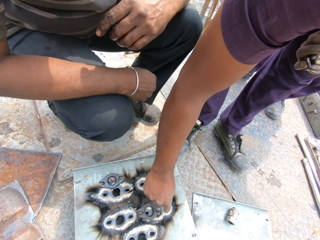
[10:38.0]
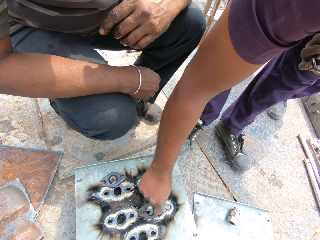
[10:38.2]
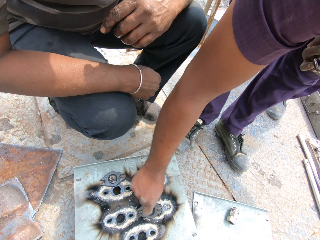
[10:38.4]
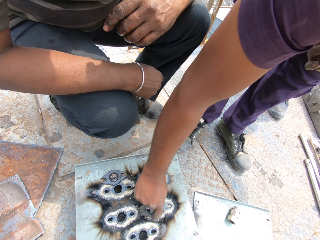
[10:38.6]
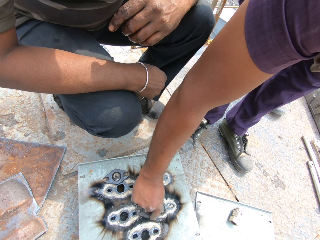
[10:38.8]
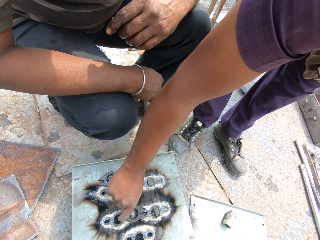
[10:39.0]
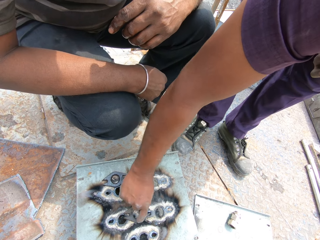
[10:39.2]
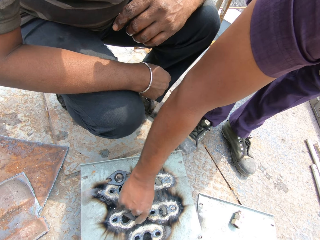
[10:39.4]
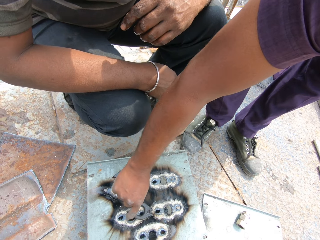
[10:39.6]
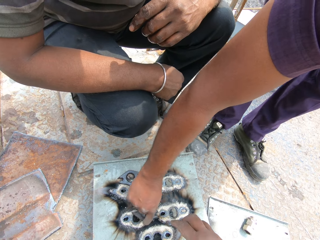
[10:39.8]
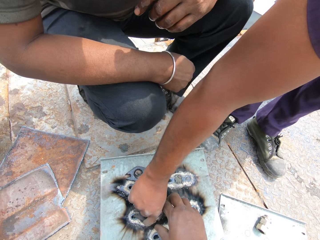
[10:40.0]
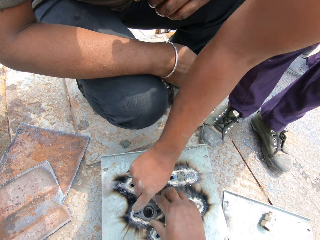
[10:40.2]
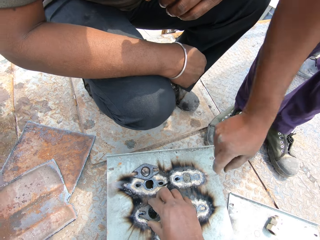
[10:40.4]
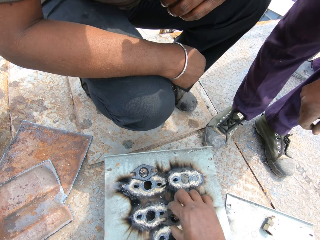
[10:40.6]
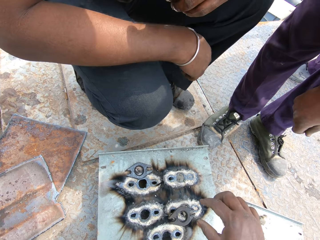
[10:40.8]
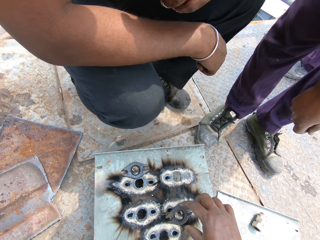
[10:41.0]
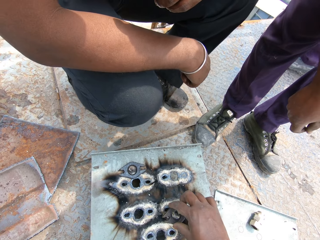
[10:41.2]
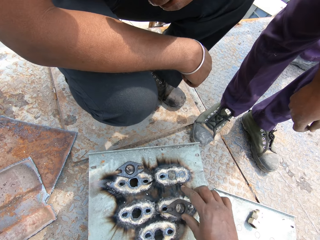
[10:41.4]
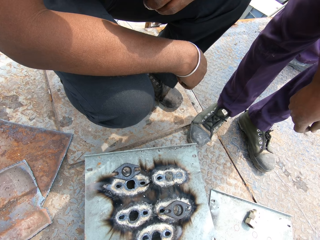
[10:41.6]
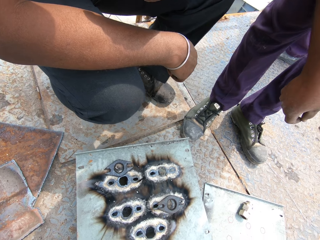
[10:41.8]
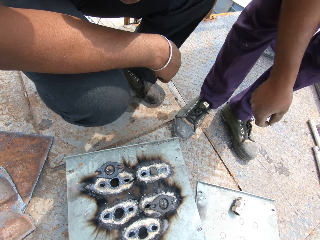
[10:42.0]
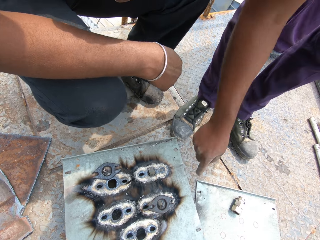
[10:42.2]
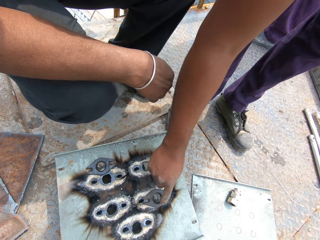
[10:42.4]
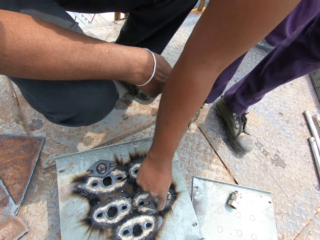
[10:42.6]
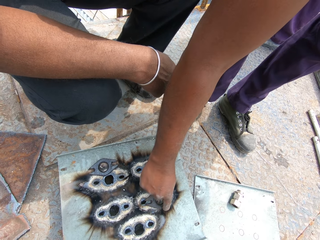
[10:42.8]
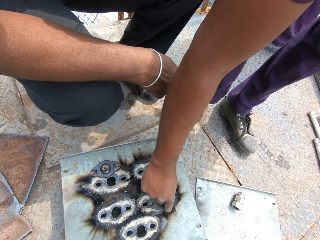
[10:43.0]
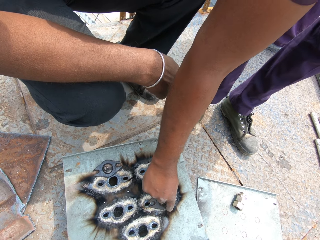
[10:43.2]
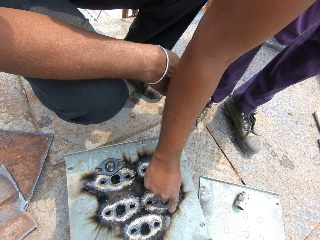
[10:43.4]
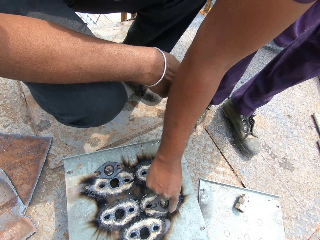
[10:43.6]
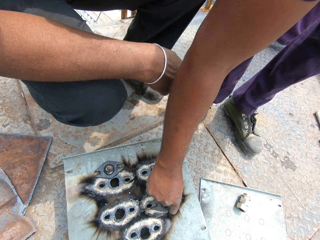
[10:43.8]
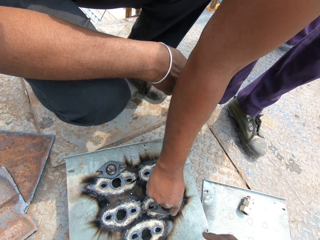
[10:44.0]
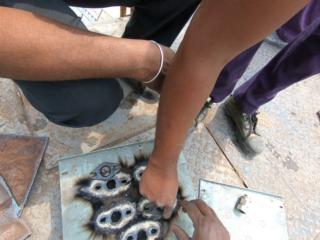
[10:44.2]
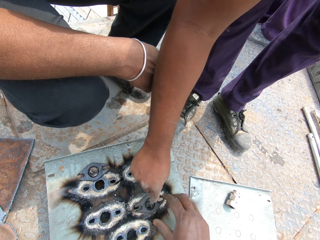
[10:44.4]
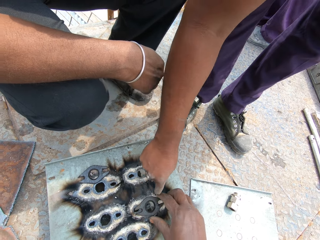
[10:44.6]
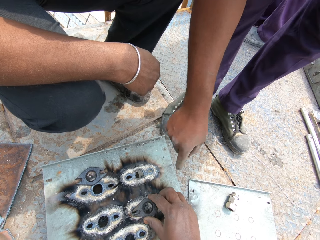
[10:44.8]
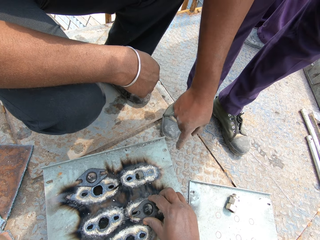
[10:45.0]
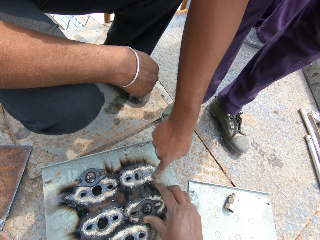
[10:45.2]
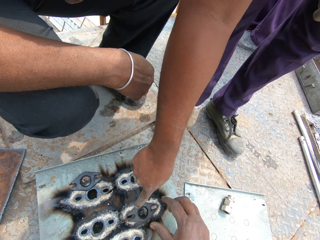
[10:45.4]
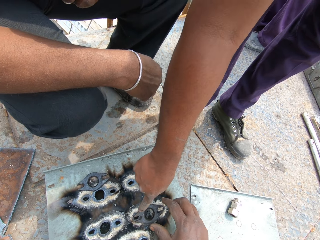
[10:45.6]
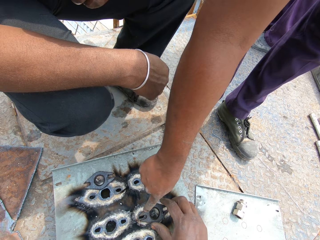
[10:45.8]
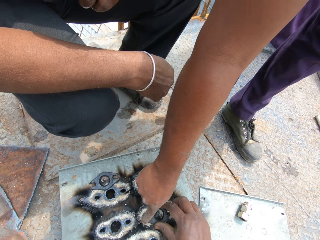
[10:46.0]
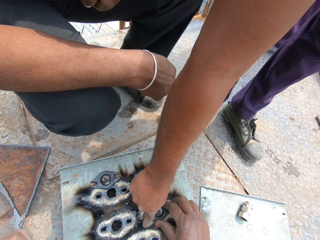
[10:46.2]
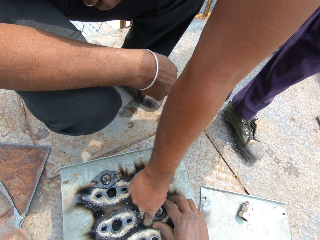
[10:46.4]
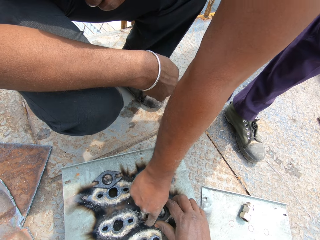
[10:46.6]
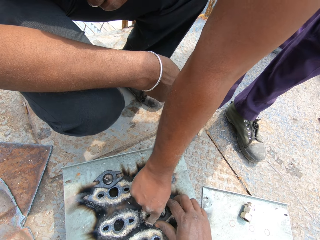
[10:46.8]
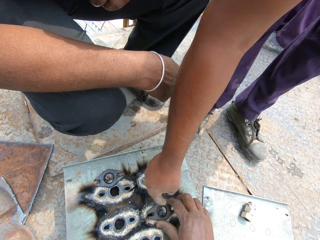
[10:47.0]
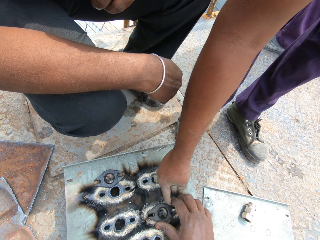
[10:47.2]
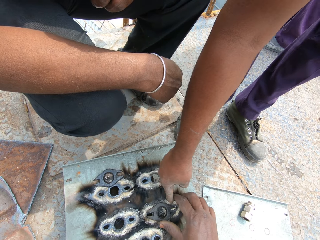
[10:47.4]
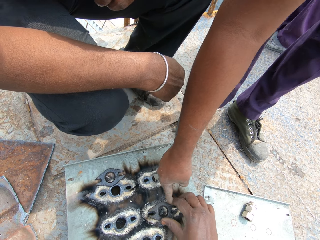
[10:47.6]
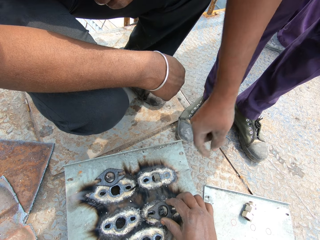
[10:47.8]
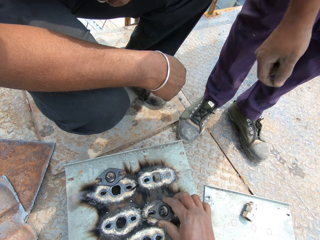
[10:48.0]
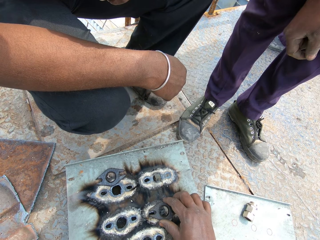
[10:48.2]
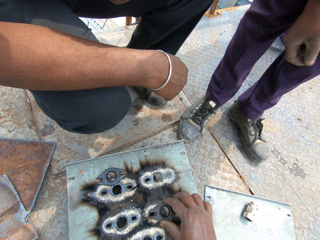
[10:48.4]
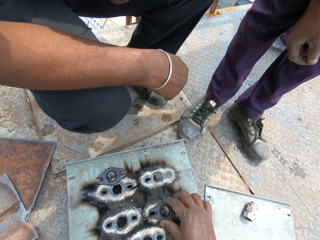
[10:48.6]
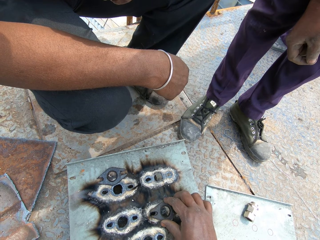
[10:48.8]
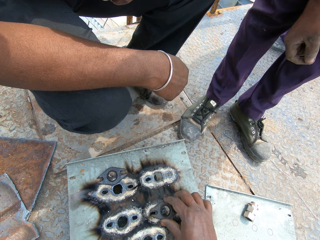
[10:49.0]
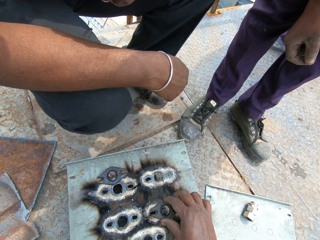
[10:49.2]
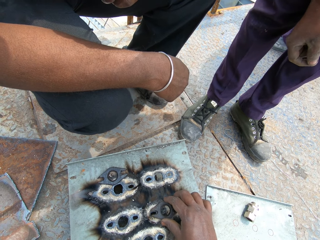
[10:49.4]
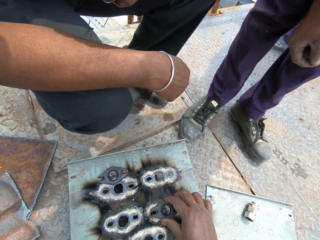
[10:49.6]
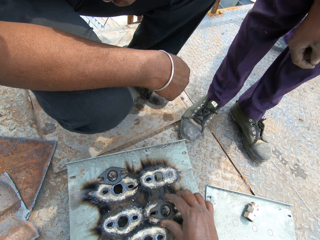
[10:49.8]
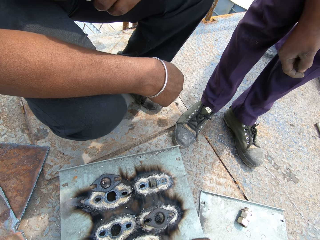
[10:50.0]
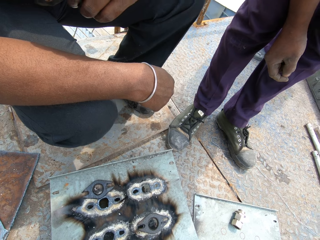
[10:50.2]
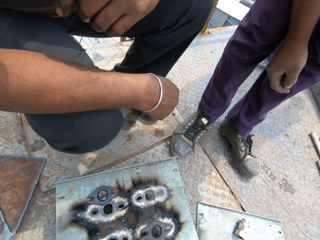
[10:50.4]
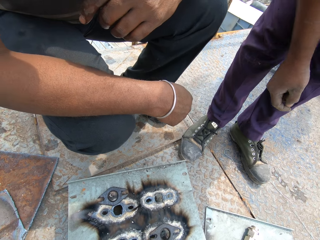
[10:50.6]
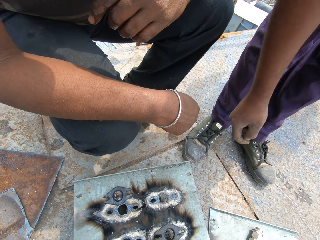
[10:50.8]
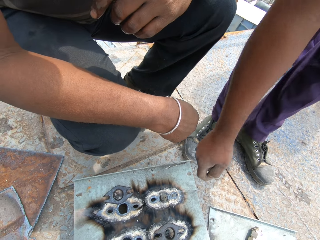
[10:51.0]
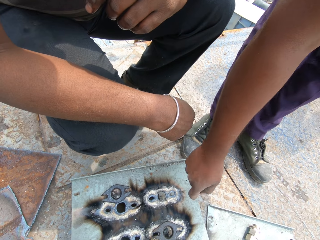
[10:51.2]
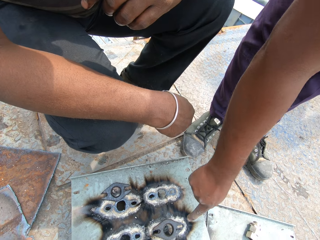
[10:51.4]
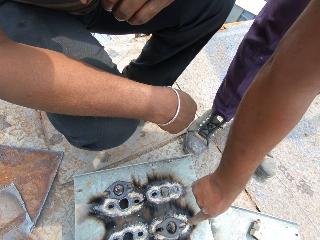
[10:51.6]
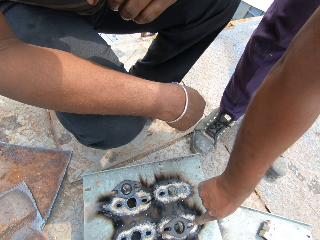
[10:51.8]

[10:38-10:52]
The camera wearer touches the bolt nut. He adjusts the tiny metal on the metal slate with his right hand. The man adjusts the tiny metal on the metal slate with his right hand. He touches the bolt nut. The camera wearer adjusts the tiny metal on the metal slate with his right hand. He touches the bolt nut. He converses with the man. The man adjusts the tiny metal on the metal slate with his right hand. The camera wearer touches the bolt nut. He adjusts the tiny metal on the metal slate with his right hand.

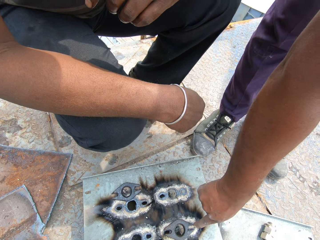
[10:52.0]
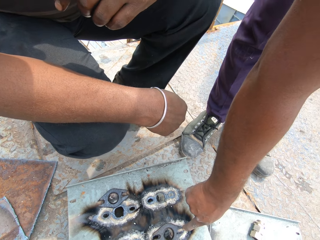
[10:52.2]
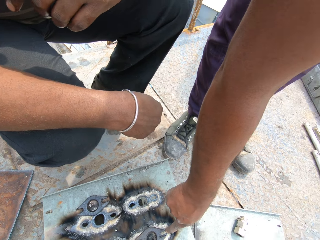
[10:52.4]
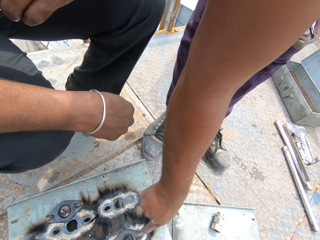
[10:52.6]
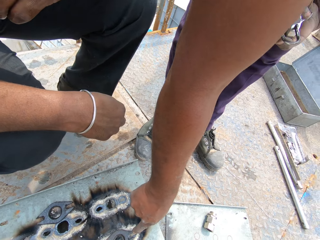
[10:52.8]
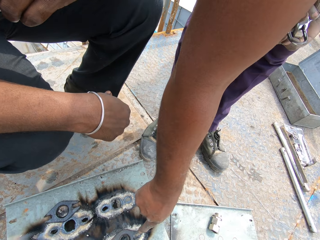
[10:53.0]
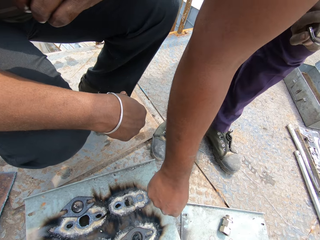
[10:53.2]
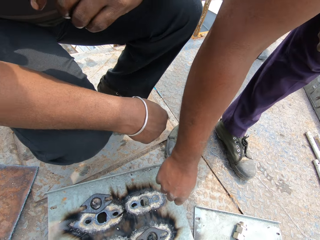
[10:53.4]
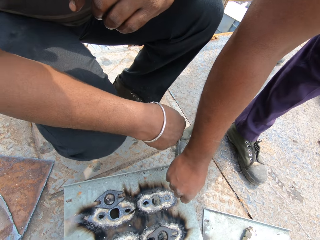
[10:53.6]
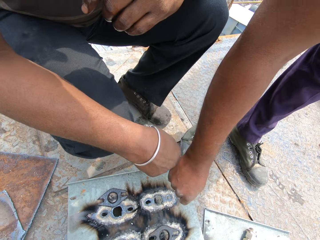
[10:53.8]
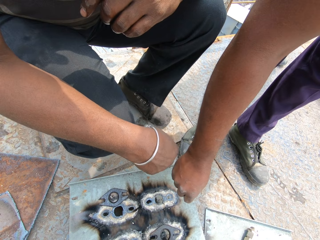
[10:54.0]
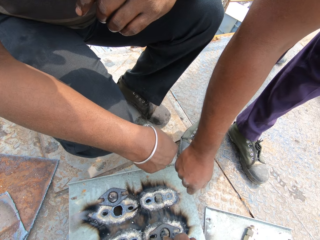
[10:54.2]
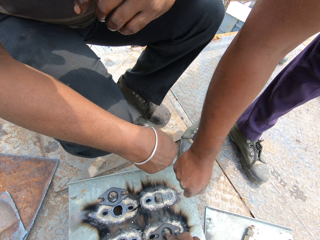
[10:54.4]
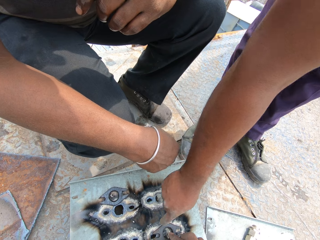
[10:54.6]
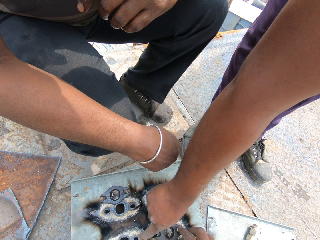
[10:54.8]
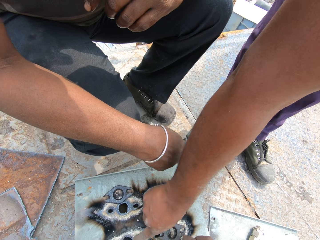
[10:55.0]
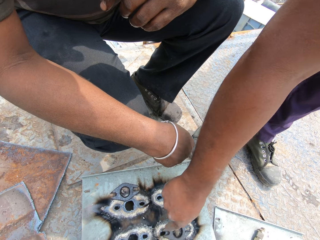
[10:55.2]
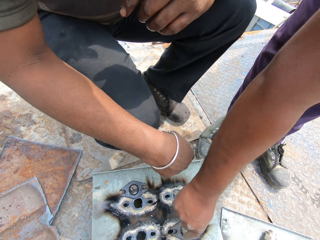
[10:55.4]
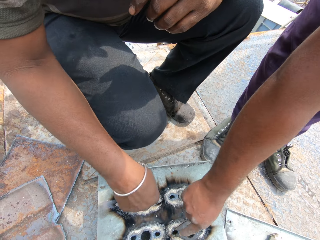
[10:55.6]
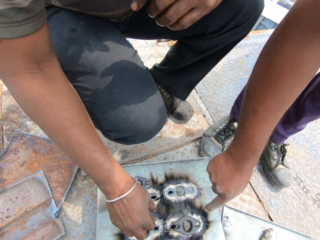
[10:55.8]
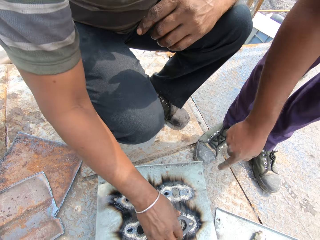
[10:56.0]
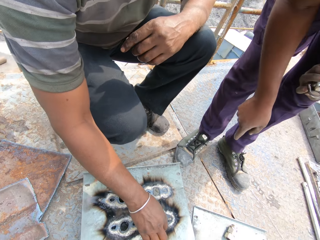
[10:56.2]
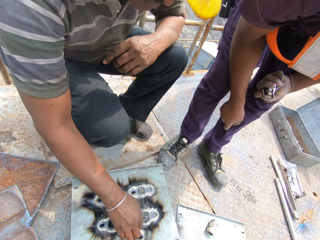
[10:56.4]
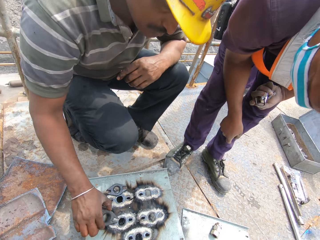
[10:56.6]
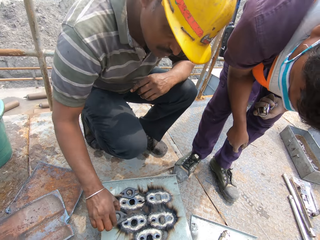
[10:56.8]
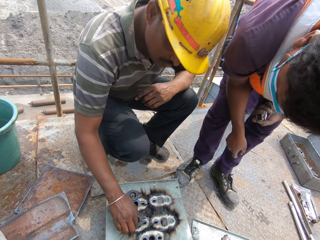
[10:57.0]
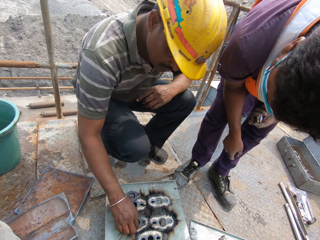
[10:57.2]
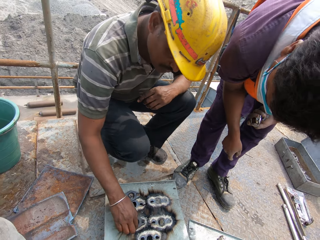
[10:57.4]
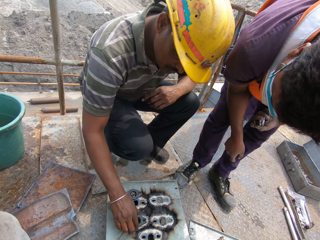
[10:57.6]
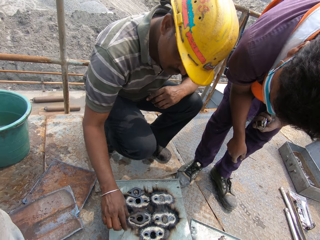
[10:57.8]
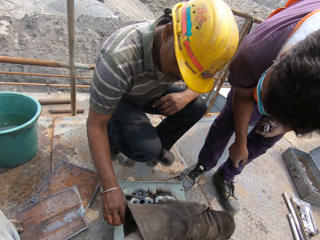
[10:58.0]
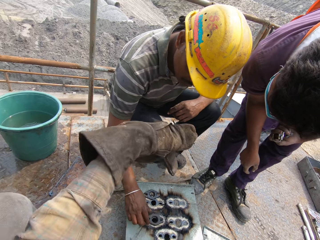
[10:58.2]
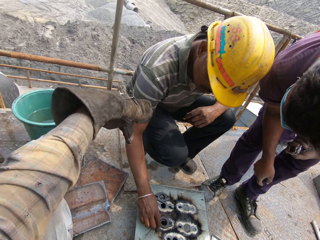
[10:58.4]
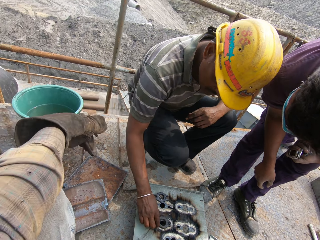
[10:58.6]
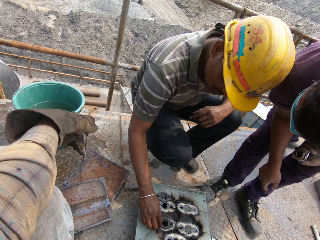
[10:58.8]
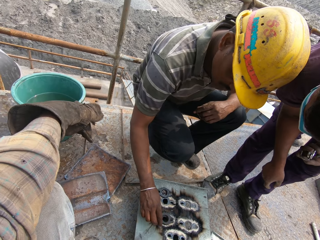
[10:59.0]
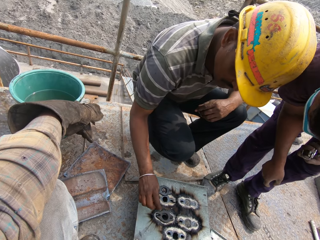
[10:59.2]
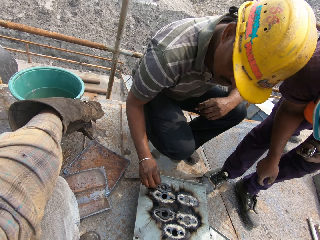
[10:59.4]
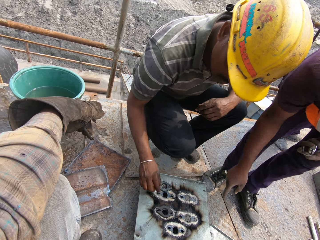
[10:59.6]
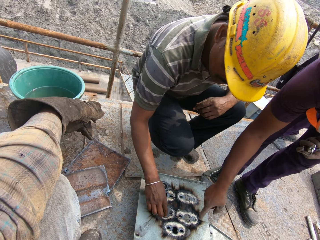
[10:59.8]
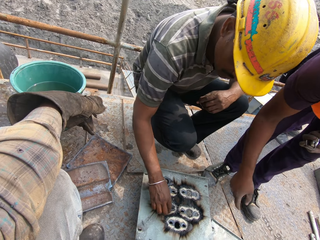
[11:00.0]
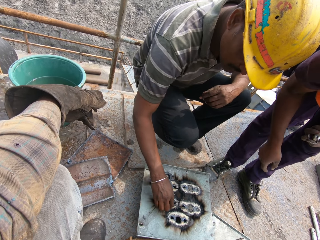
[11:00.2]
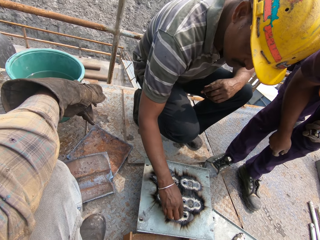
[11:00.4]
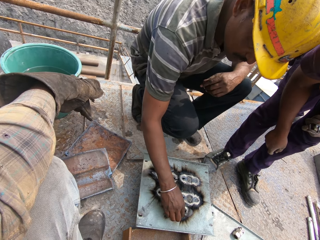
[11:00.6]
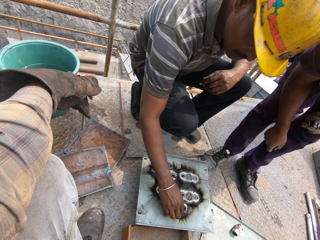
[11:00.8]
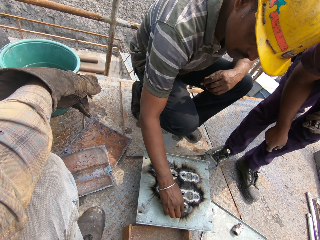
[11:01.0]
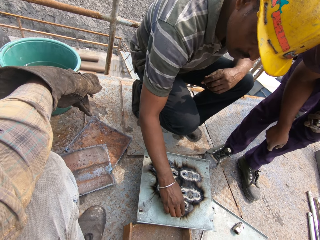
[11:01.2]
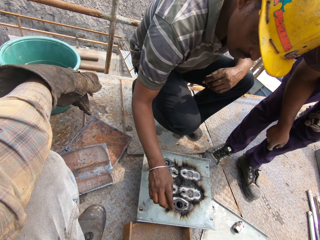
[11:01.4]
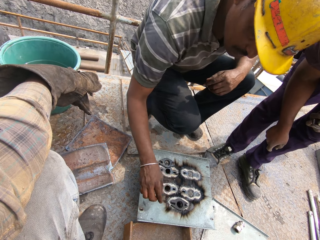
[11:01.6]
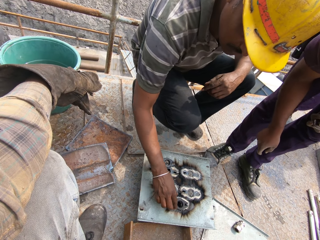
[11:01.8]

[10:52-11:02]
The man touches the bolt nut. He adjusts the tiny metal on the metal slate with his right hand. Another man picks the bolt nut. He adjusts the tiny metal on the metal slate with his right hand. The camera wearer fits a bolt on the metal holes.
